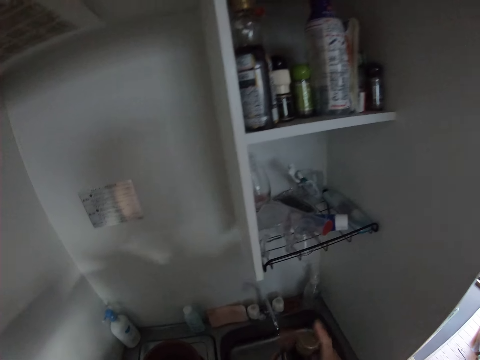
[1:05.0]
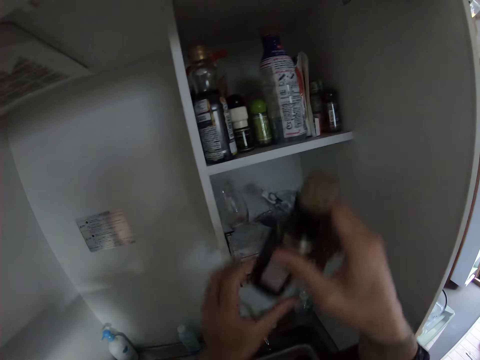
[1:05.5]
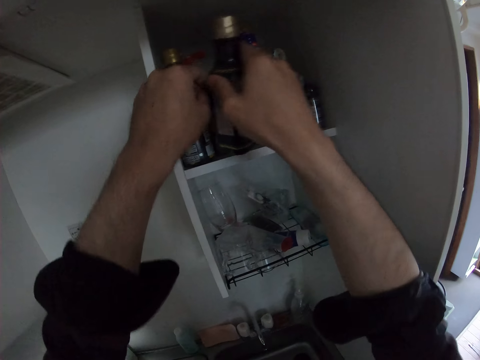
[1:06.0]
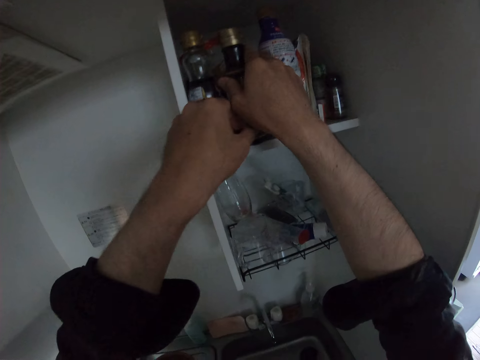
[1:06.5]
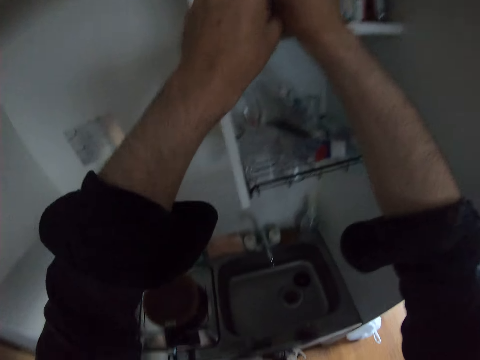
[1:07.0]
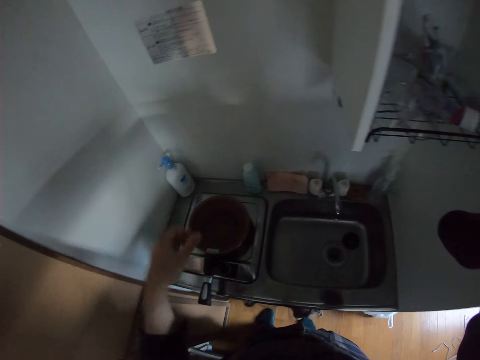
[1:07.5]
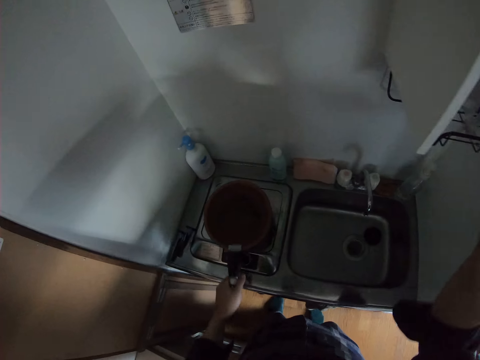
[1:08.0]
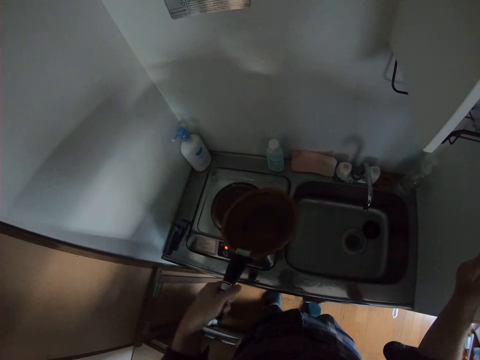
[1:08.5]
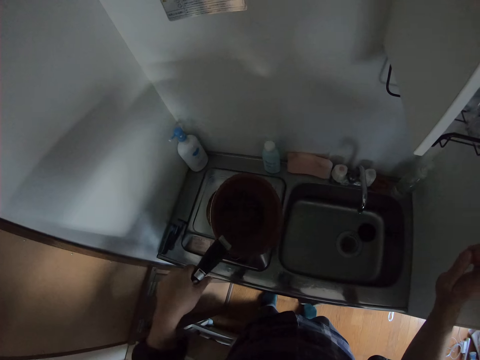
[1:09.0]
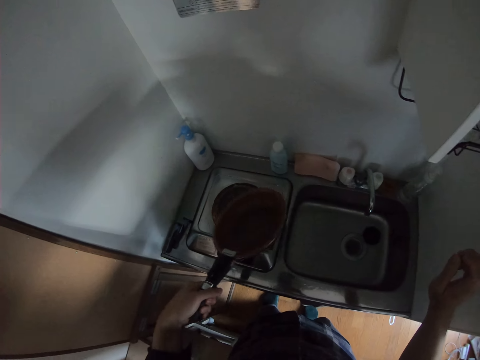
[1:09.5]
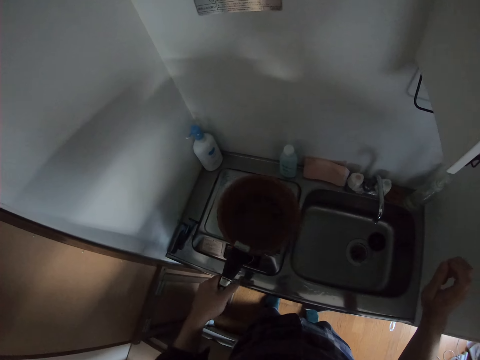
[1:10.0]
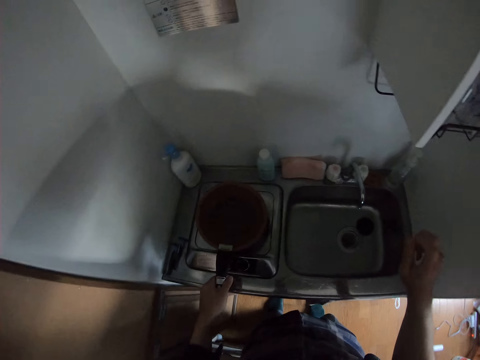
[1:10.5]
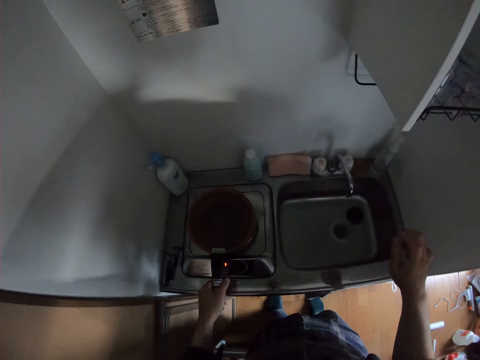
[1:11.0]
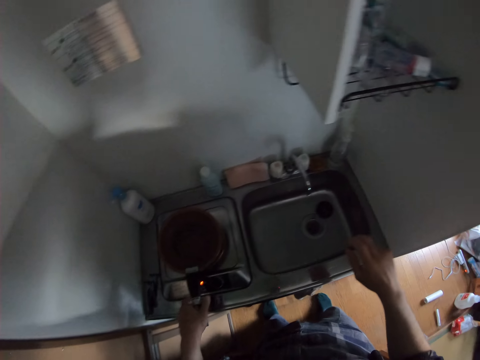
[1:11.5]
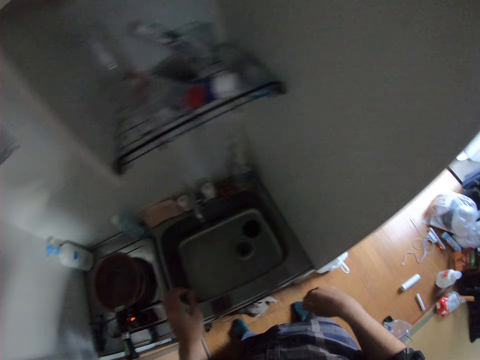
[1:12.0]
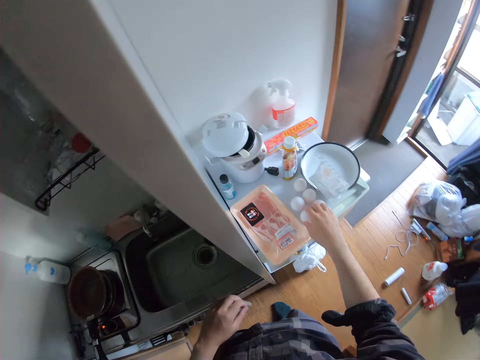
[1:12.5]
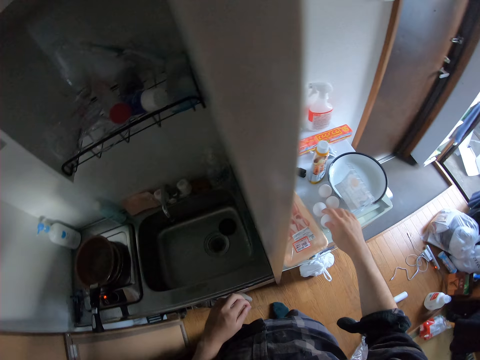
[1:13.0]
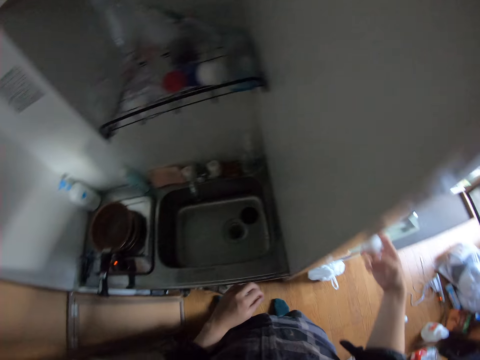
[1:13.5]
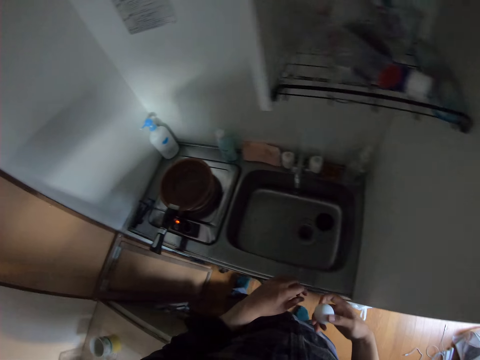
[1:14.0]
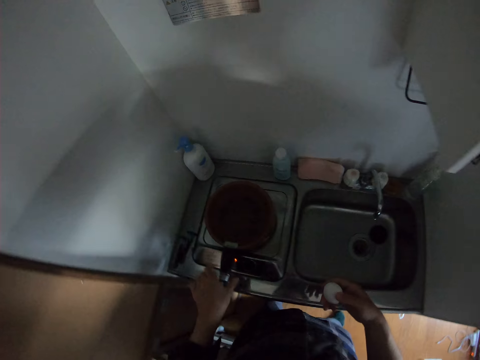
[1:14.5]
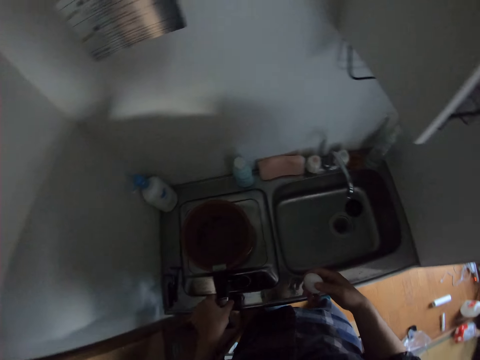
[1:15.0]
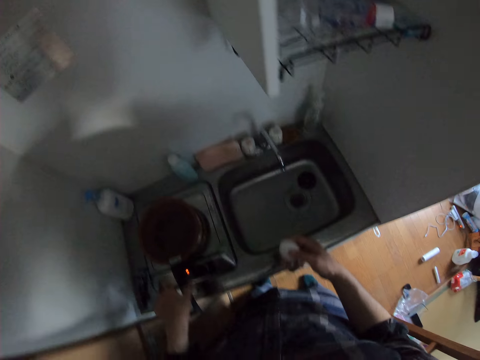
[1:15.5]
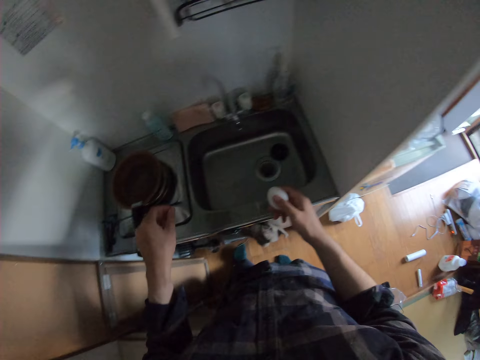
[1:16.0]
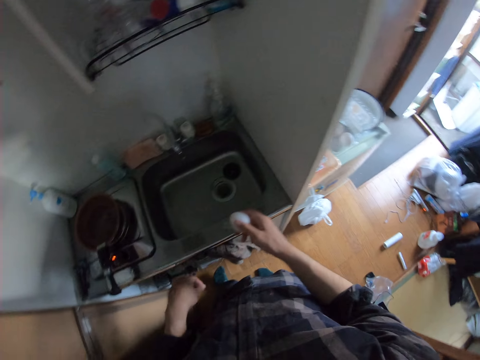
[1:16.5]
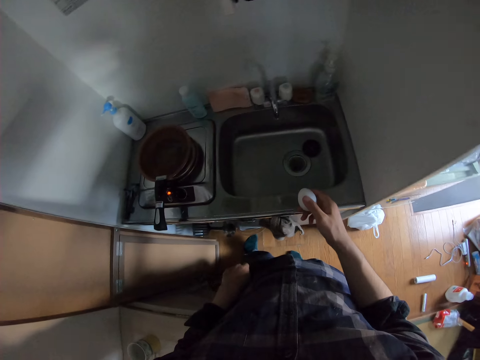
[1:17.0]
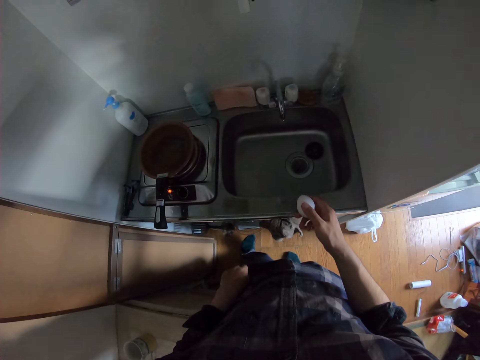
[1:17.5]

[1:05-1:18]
The camera wearer closes the oil bottle. He returns the bottle back to the upper part of the kitchen cupboard. He picks up the fry pan. He rotates the fry pan. He puts the fry pan on the cooking plate. He picks up an egg from the pack of eggs.

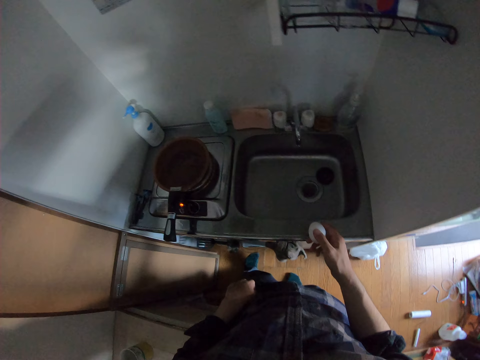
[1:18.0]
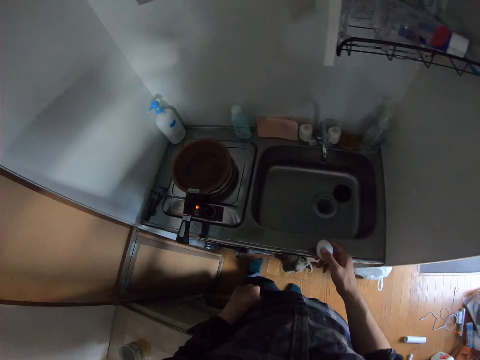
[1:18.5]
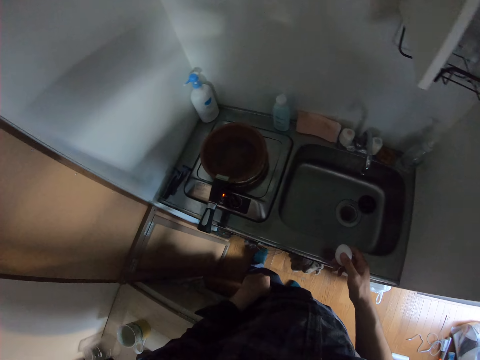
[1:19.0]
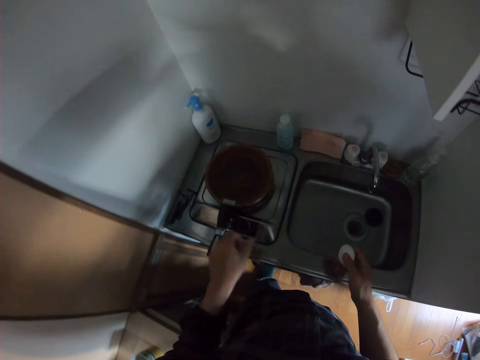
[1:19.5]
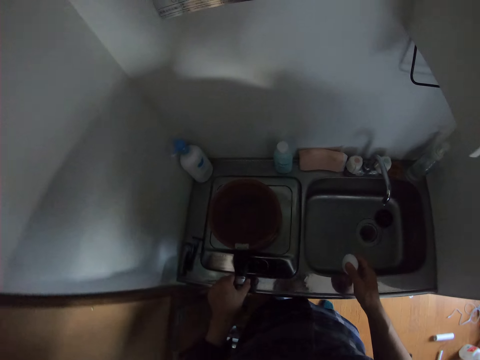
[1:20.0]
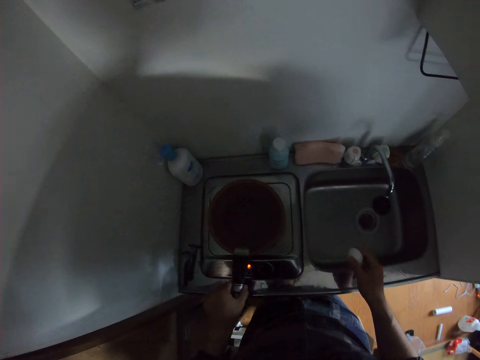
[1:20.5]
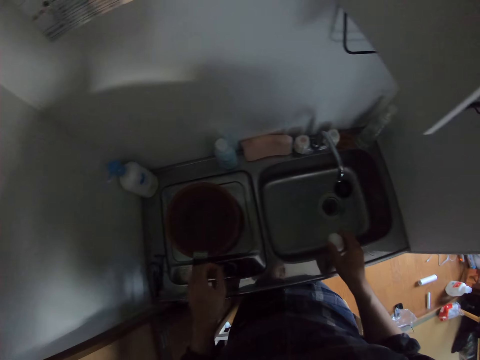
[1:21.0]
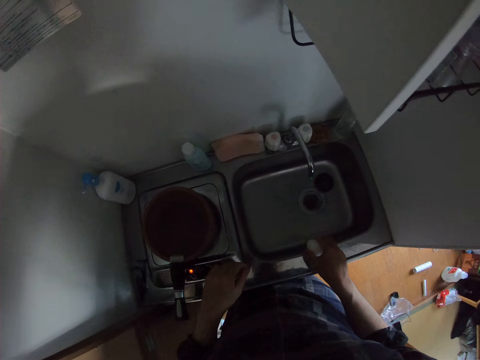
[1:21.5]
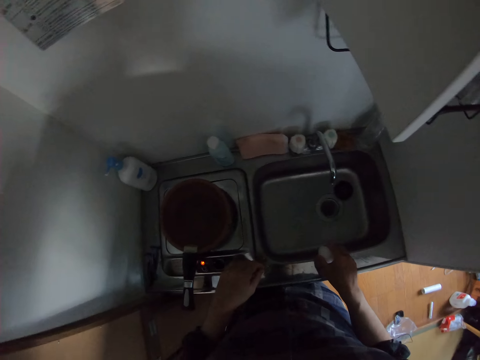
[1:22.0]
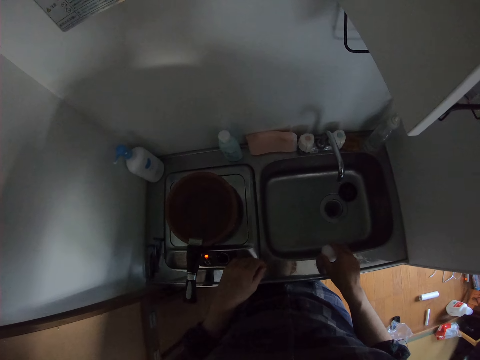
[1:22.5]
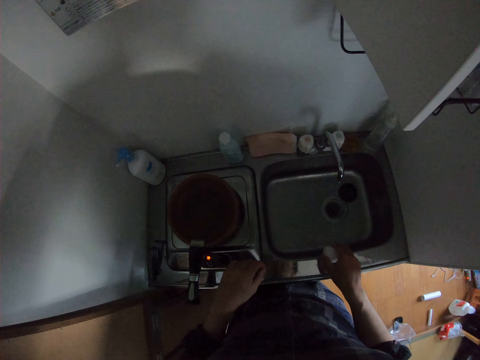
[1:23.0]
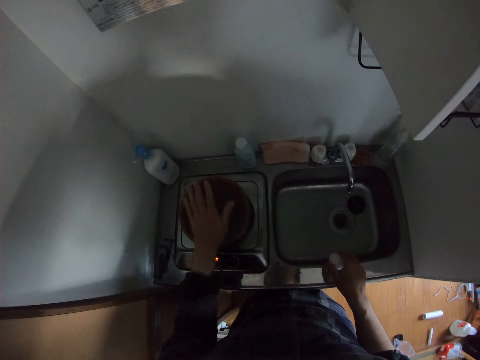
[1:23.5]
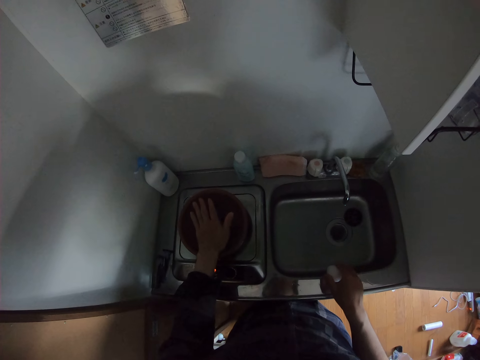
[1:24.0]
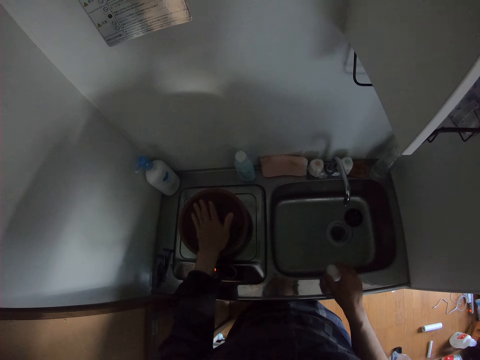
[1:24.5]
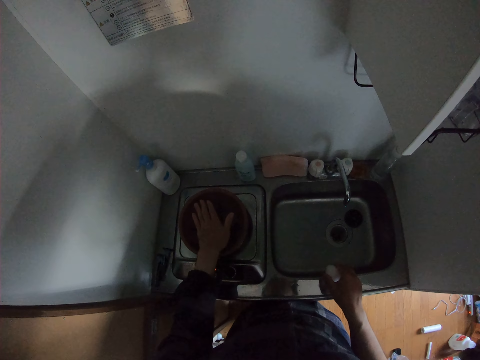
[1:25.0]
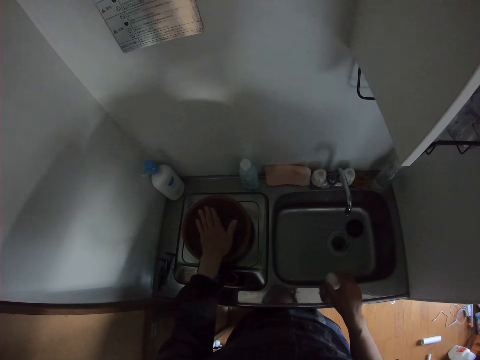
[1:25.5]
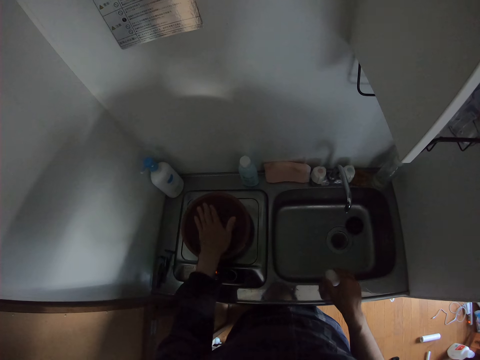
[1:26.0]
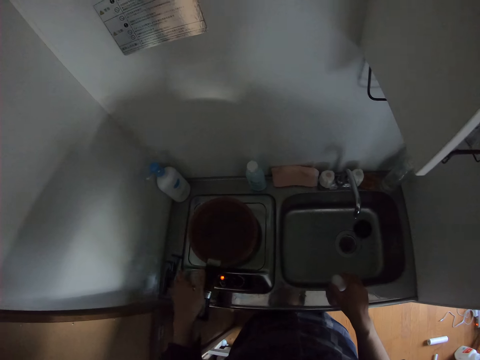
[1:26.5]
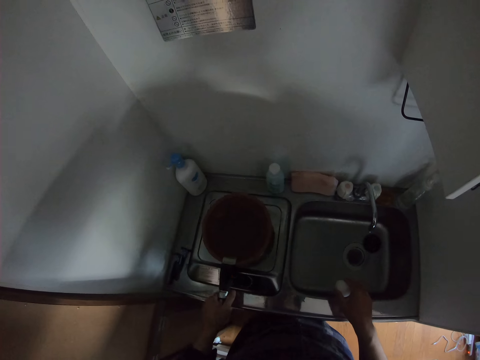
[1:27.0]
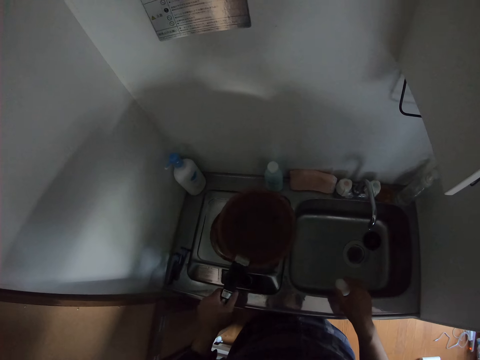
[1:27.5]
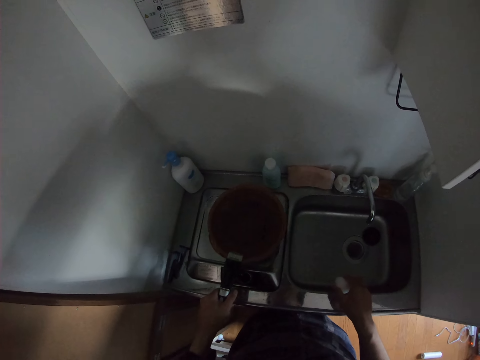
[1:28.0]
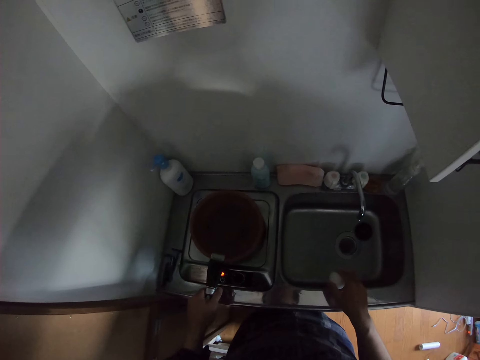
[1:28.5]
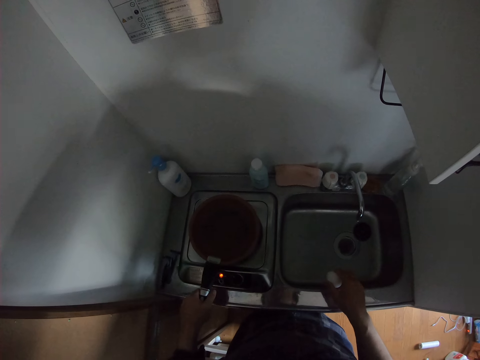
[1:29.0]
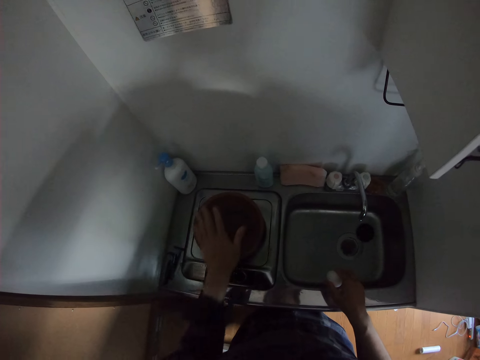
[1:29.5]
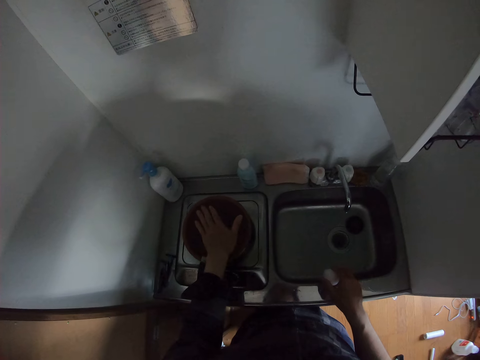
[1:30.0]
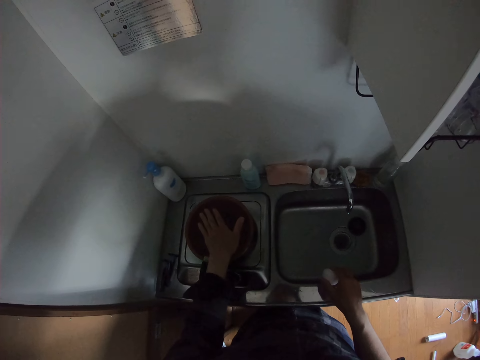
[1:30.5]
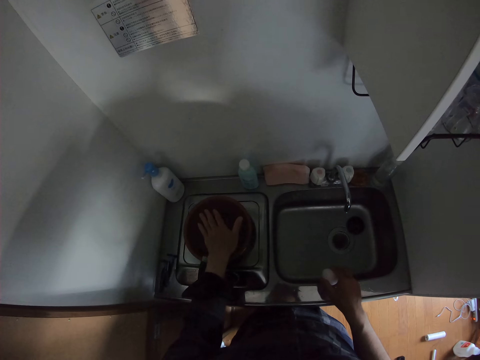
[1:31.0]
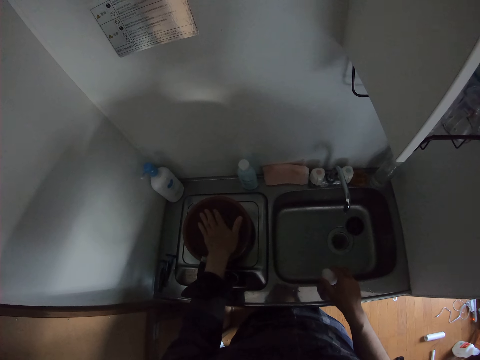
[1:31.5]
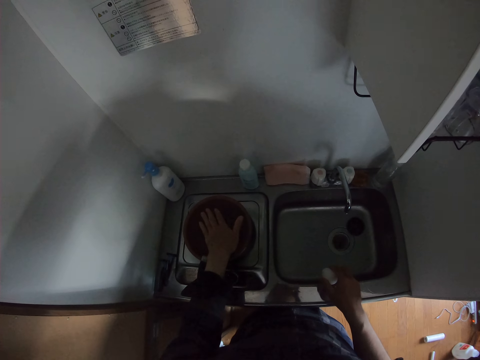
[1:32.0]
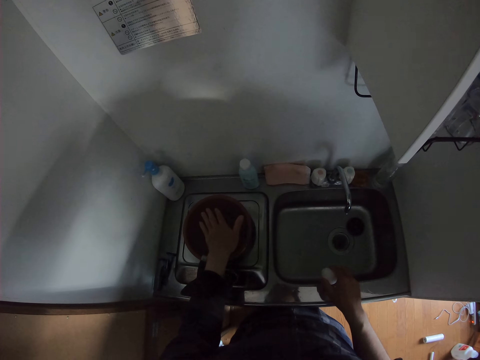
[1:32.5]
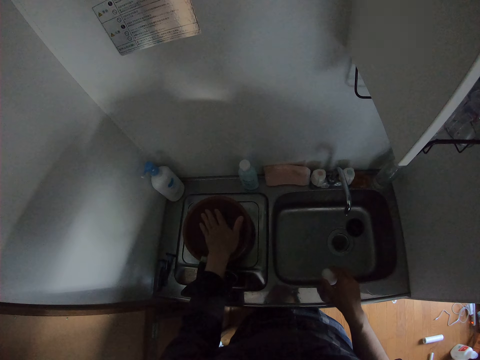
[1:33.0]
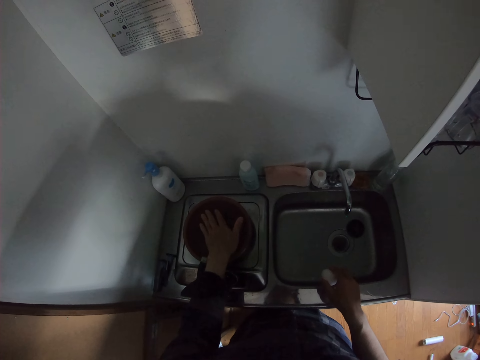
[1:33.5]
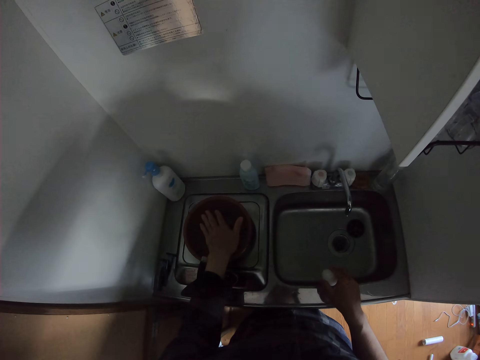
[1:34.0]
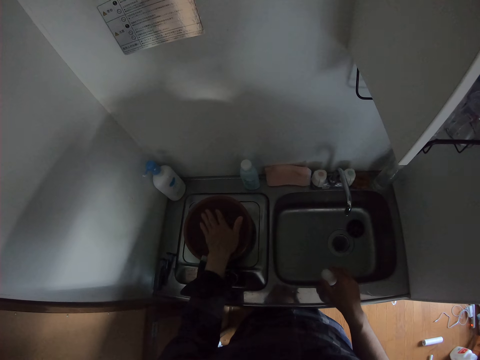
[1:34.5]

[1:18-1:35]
The camera wearer holds the frying pan. He places his left hand over the fry pan. He holds the frying pan. He adjusts the fry pan. He puts down the frying pan. He places his left hand over the fry pan again.
